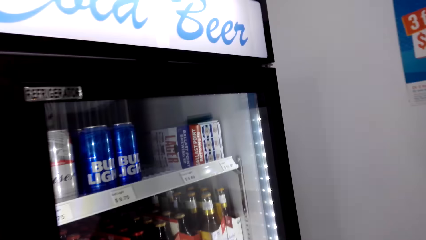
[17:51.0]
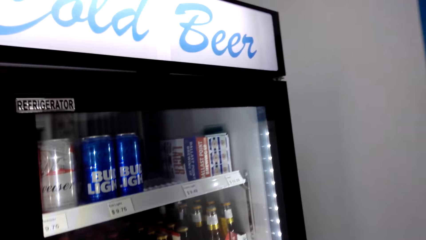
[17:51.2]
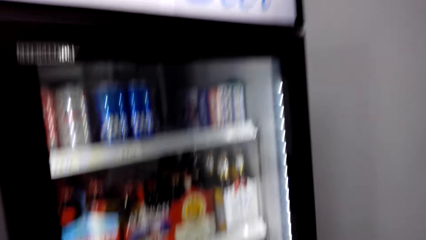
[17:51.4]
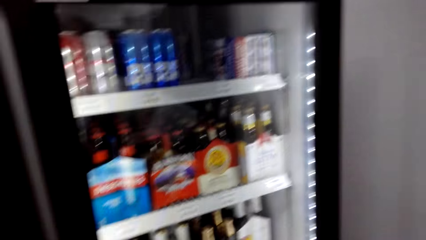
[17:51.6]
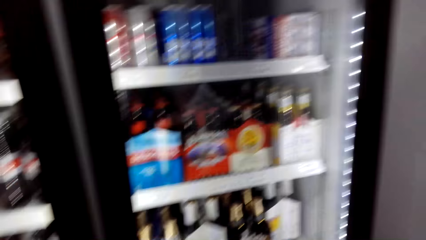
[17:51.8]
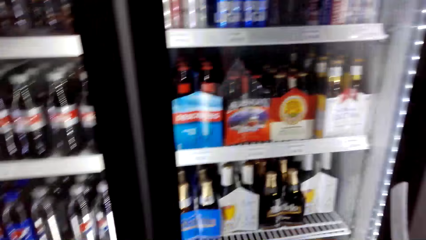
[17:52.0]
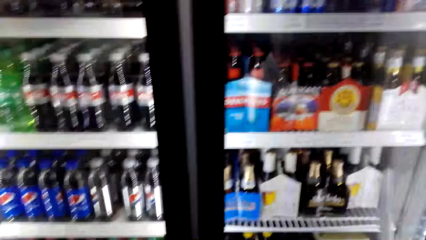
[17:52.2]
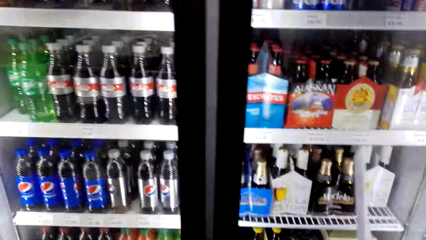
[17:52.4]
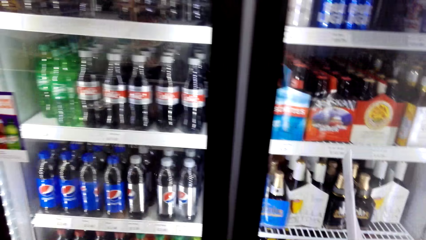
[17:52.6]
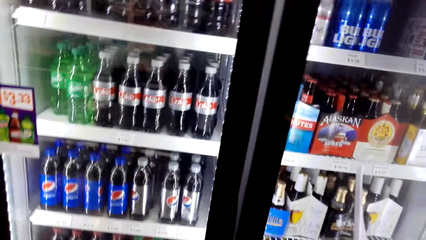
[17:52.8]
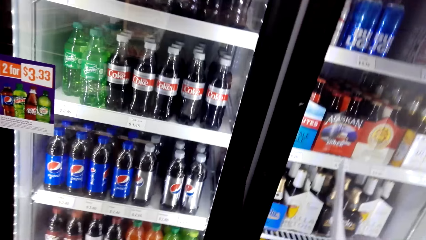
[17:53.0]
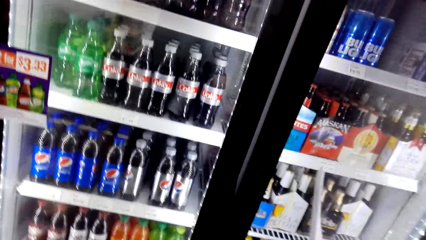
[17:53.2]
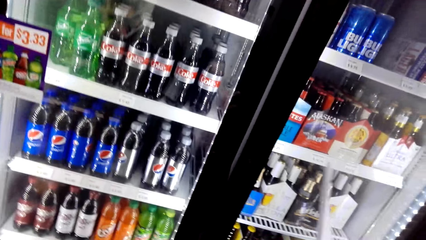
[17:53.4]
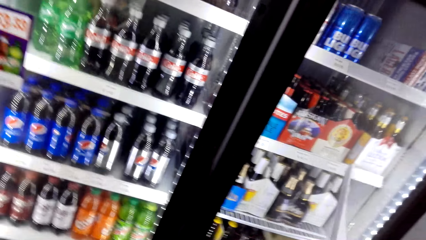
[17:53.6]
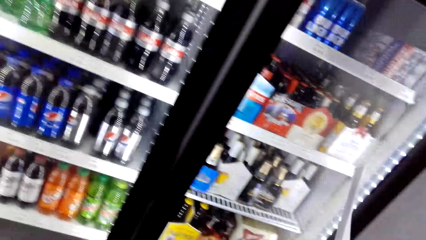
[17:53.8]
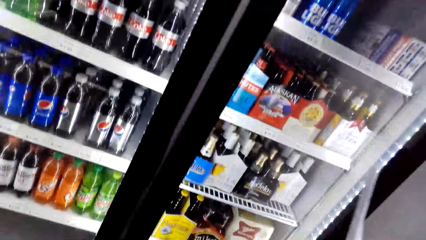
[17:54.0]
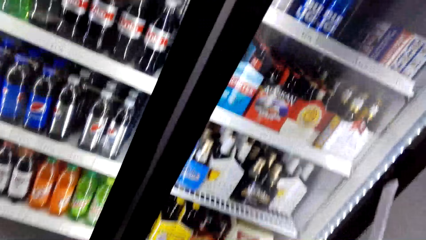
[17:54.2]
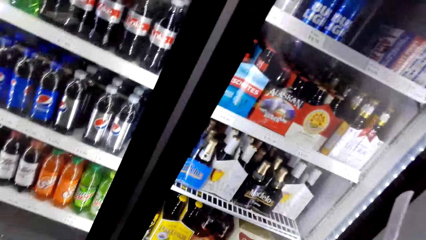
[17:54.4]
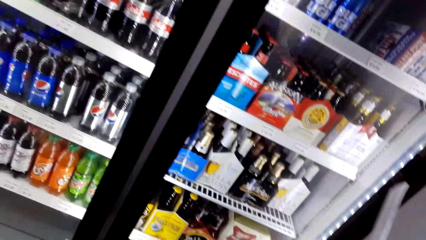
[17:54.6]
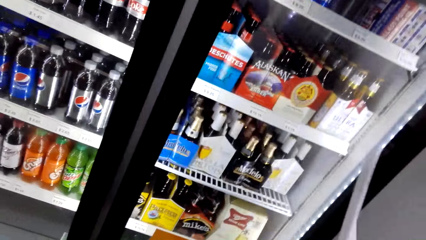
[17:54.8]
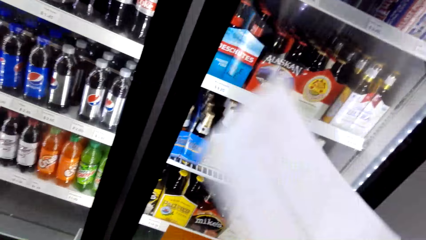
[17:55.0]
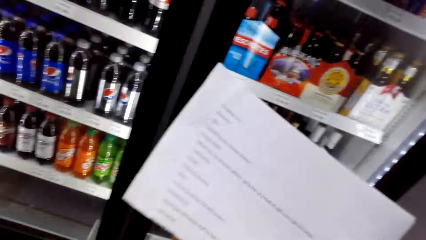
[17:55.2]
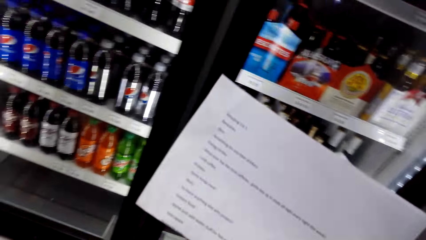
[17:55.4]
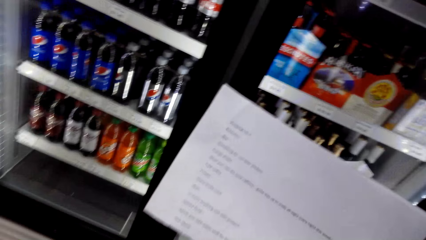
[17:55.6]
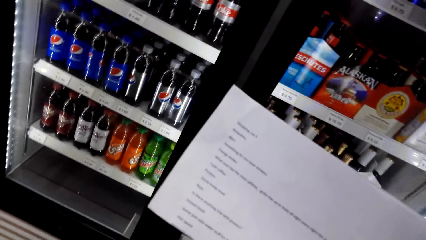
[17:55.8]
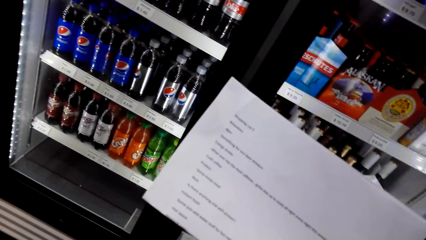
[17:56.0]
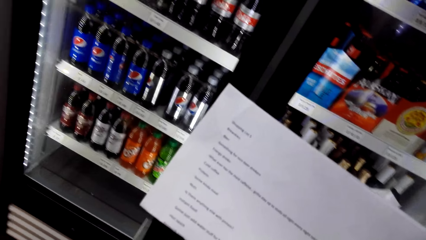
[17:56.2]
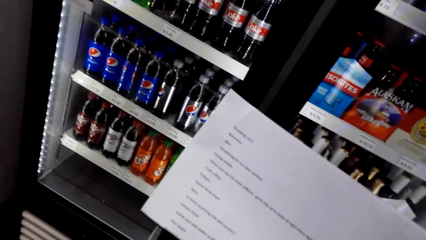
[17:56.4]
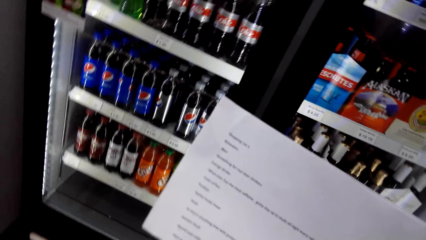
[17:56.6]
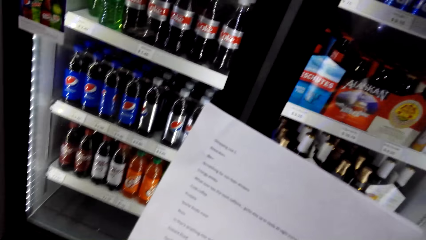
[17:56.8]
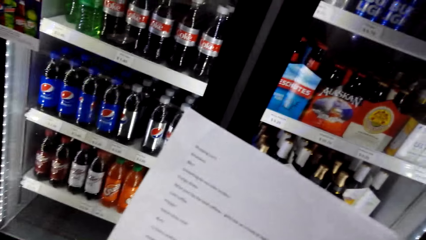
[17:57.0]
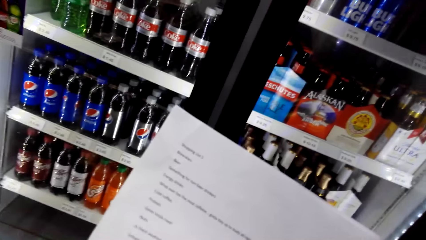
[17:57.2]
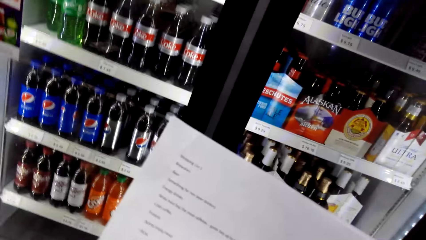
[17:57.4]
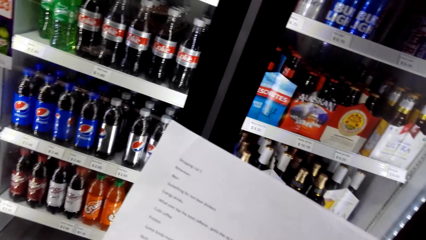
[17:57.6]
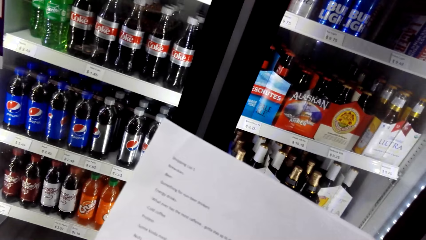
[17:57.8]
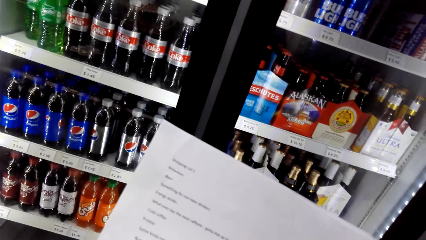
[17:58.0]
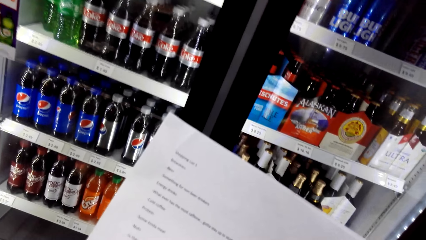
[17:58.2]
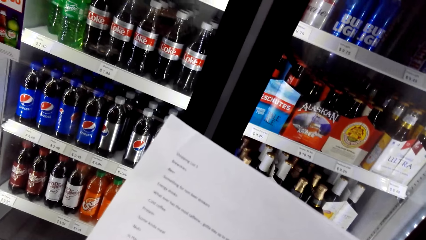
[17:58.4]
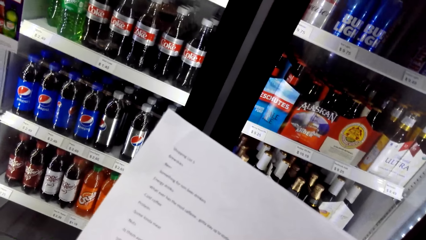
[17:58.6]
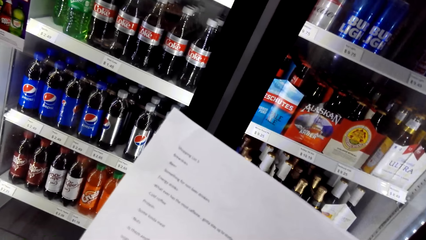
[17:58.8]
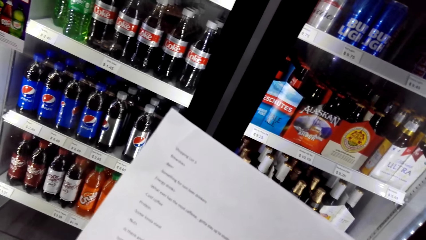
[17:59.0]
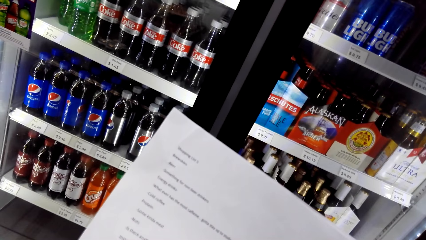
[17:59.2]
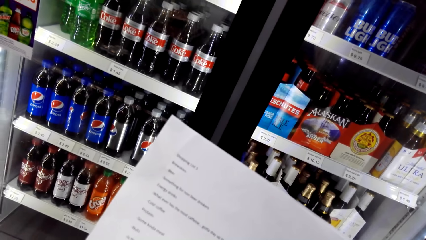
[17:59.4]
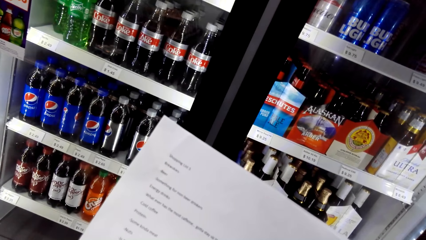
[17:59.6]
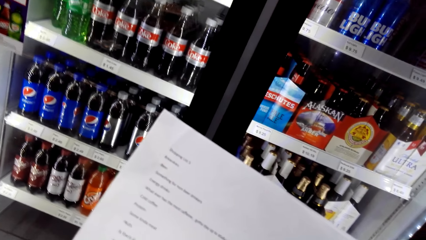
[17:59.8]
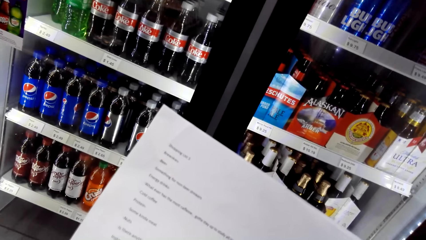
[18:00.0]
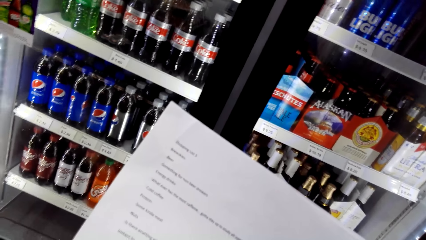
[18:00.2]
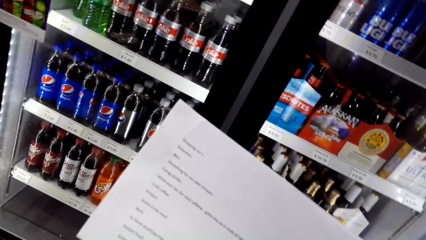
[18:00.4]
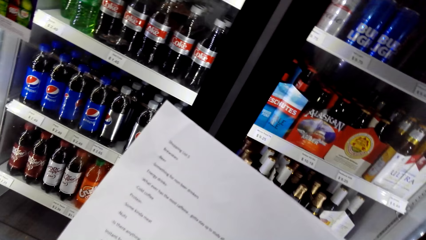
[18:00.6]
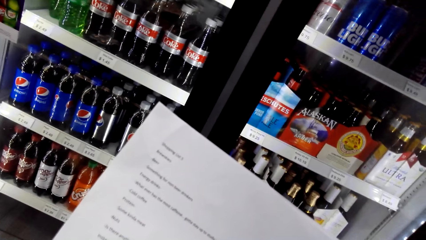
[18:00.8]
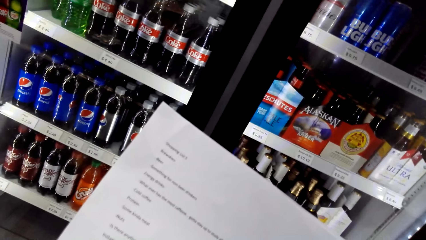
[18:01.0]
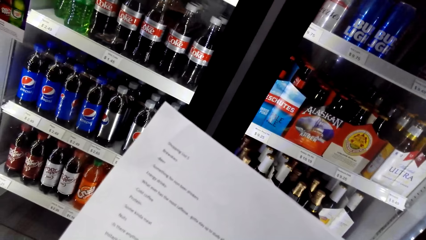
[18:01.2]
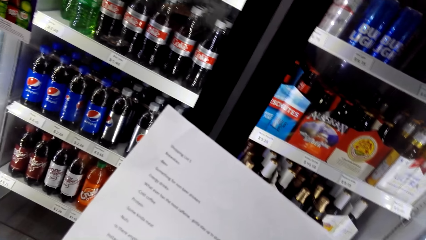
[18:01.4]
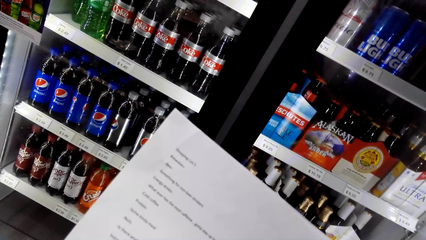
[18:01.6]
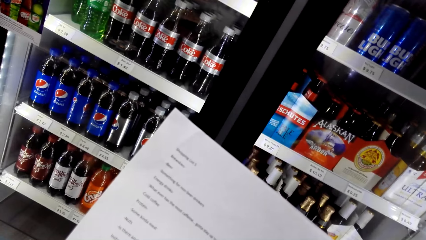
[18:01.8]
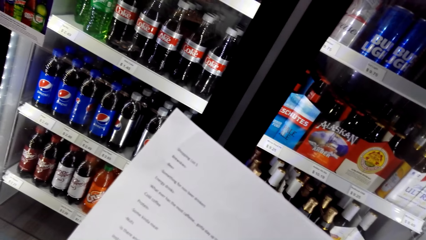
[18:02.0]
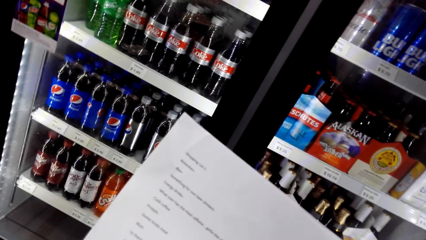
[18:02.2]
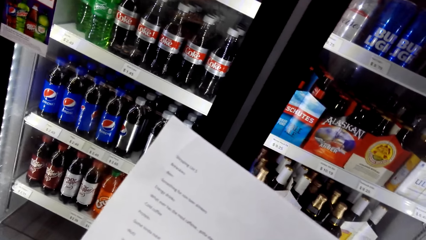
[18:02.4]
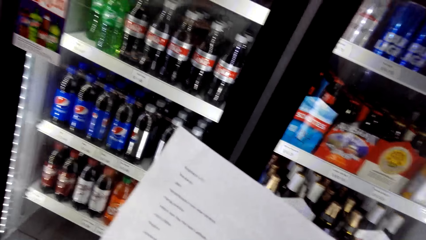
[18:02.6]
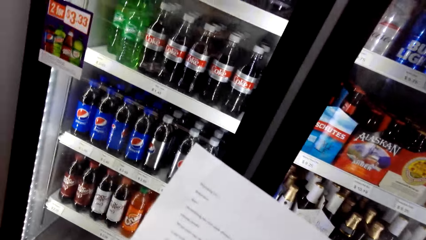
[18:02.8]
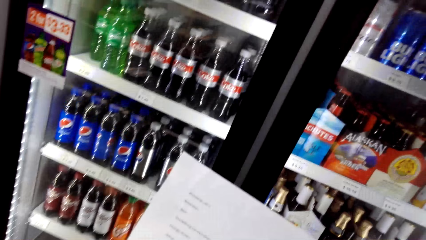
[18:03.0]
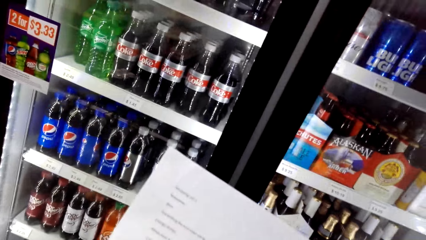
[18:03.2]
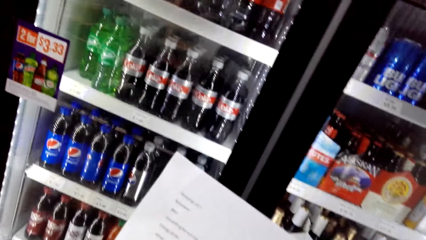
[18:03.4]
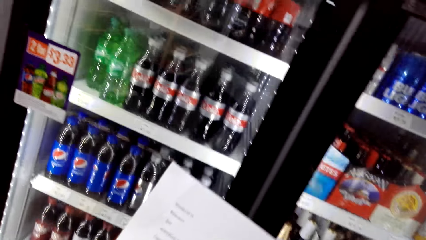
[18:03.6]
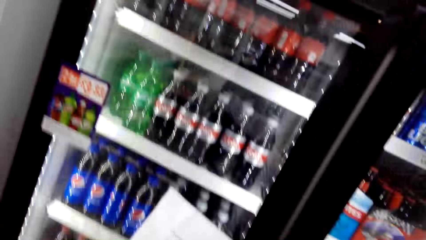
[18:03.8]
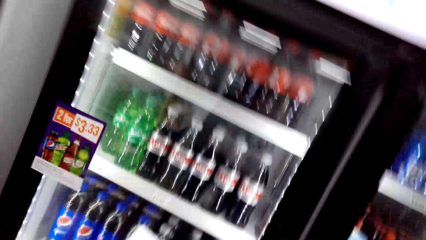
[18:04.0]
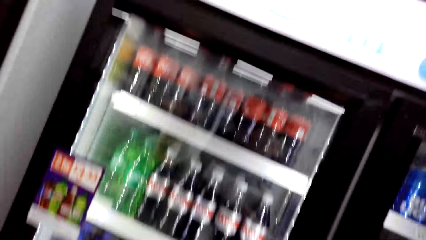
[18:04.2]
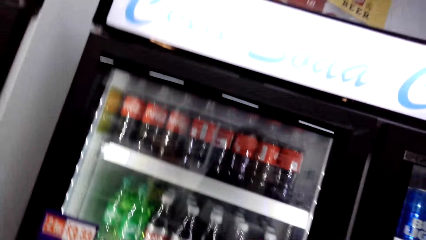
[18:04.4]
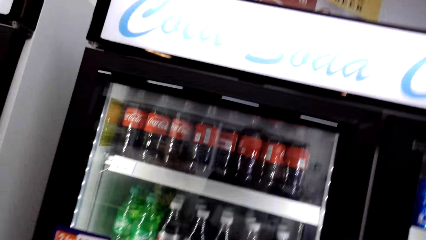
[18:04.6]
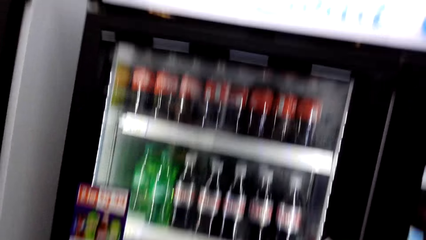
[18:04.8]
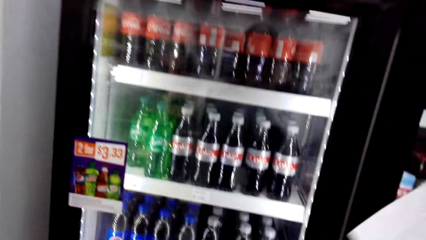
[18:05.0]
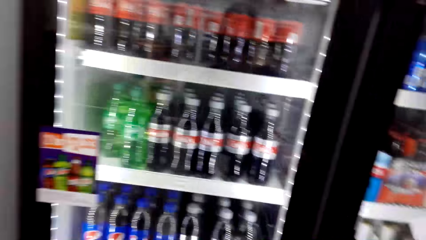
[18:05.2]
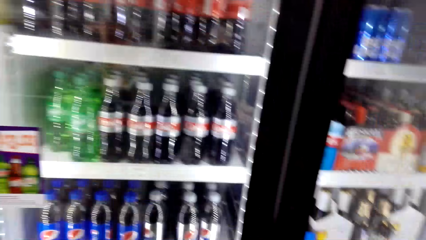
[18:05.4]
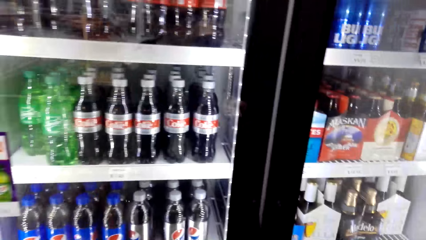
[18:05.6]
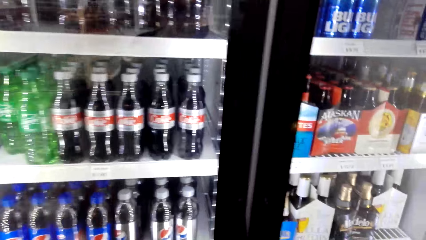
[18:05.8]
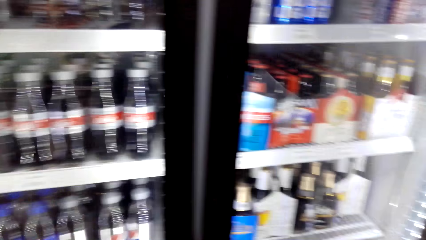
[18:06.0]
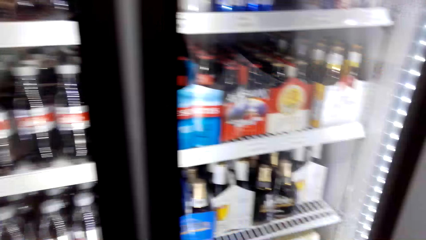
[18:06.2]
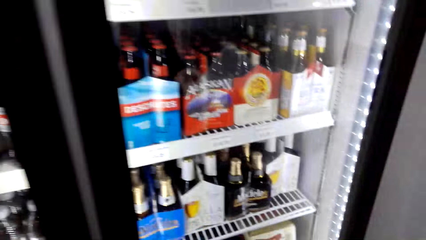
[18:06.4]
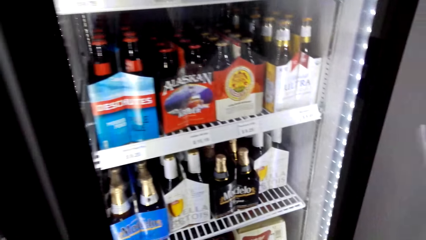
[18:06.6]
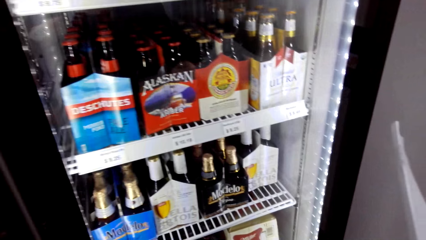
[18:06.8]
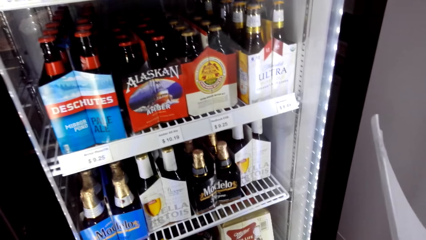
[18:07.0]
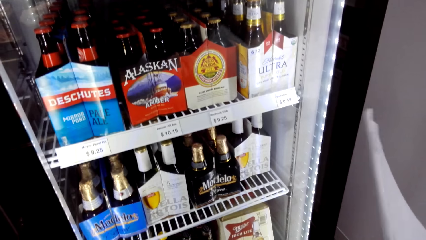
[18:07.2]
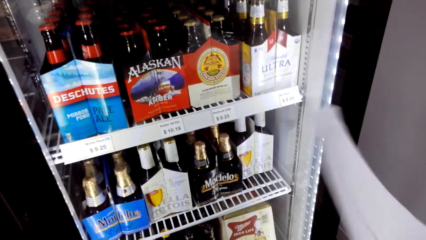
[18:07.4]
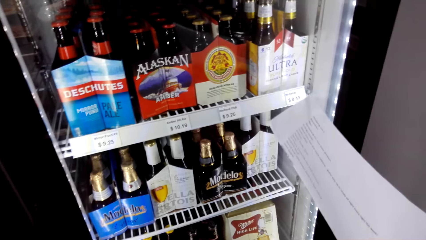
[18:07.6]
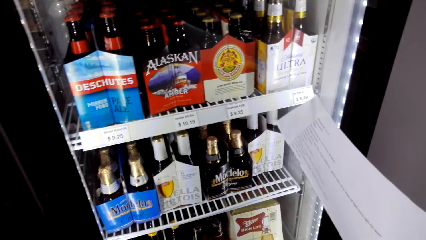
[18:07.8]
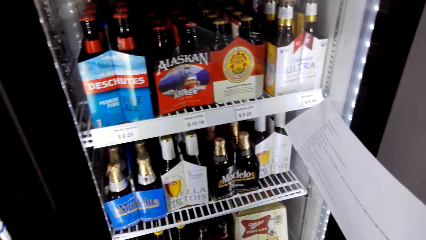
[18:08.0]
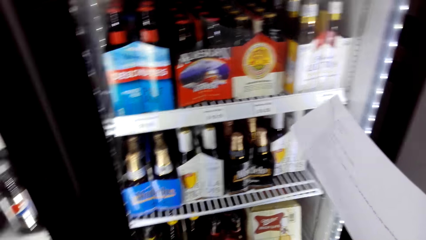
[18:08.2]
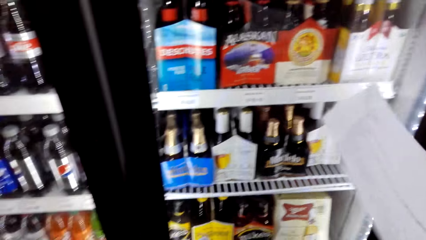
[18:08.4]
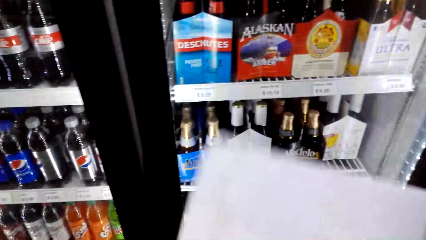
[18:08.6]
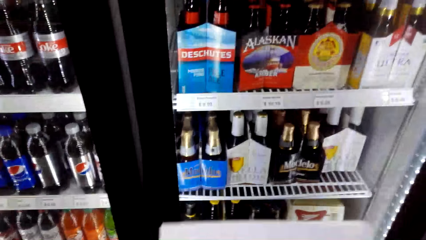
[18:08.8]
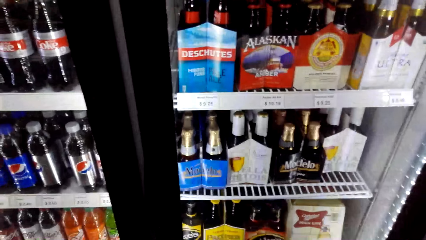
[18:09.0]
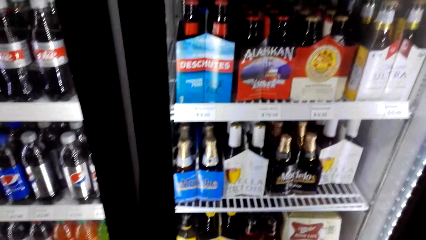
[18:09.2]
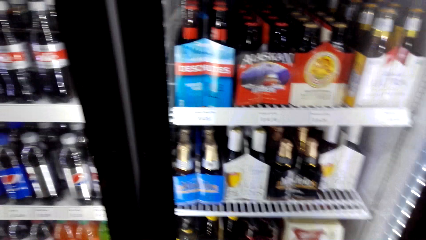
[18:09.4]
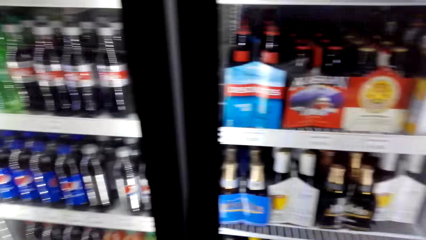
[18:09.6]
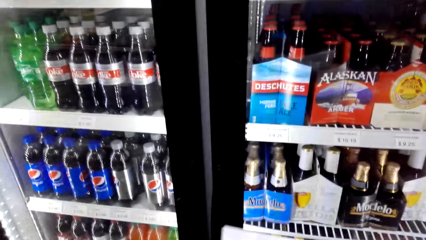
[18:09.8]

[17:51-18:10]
The camera wearer stands beside the refrigerator. They view the list paper. They look around the fridge door. They move aside. They adjust the list paper. They look at the bottles in the refrigerator.
